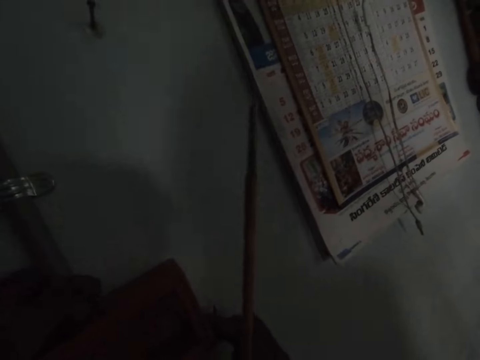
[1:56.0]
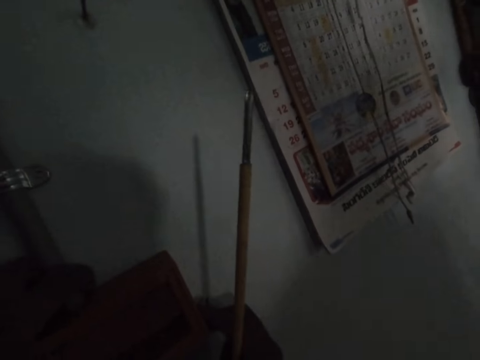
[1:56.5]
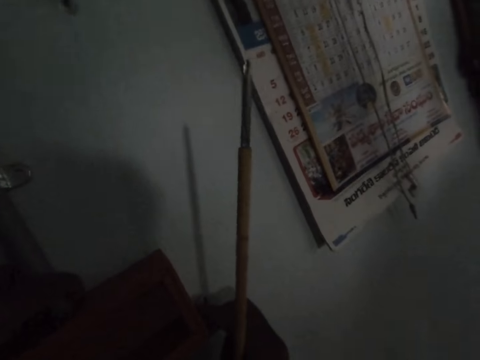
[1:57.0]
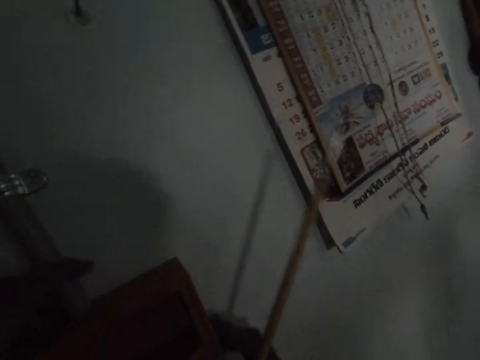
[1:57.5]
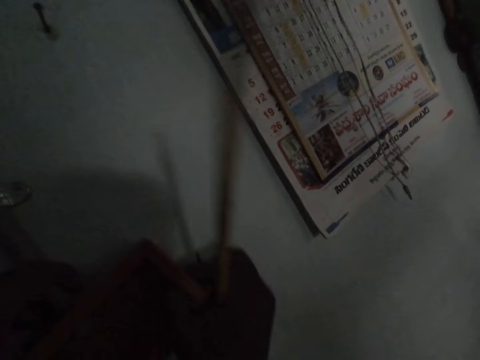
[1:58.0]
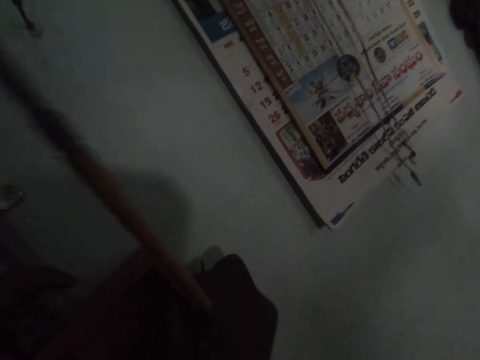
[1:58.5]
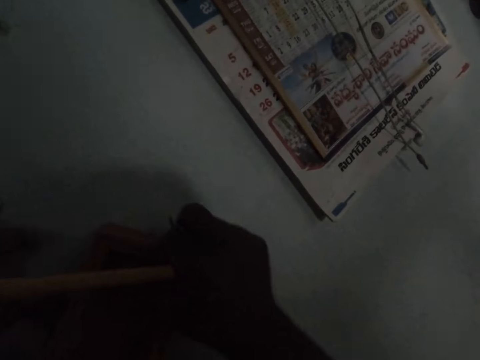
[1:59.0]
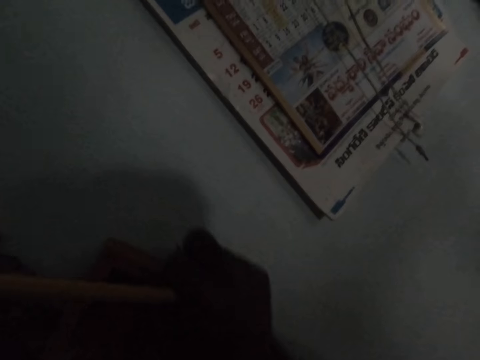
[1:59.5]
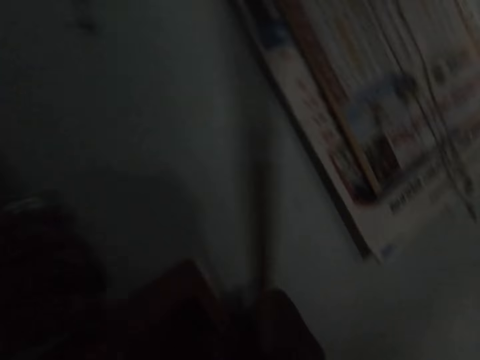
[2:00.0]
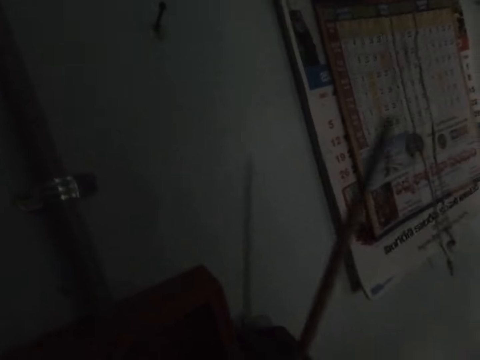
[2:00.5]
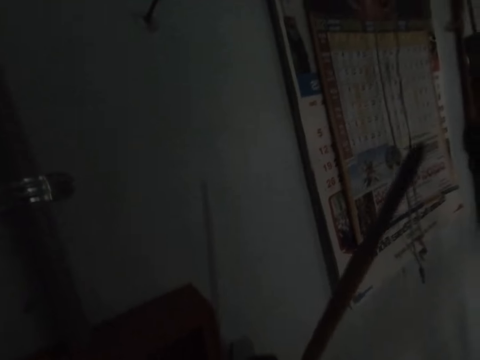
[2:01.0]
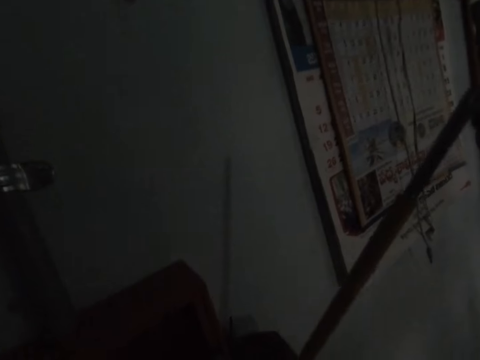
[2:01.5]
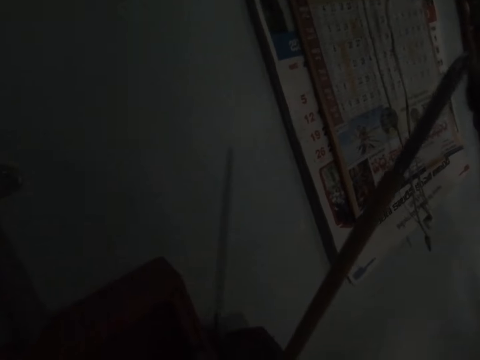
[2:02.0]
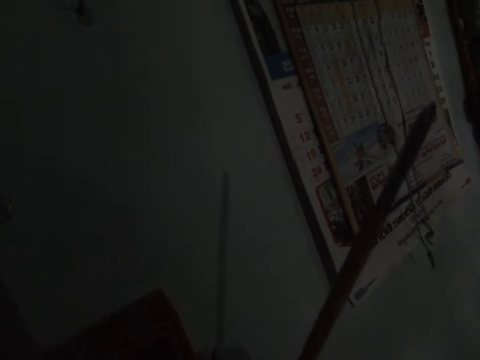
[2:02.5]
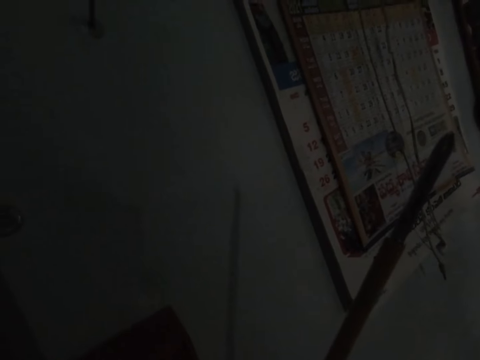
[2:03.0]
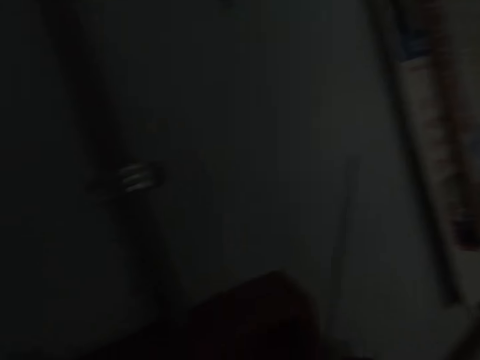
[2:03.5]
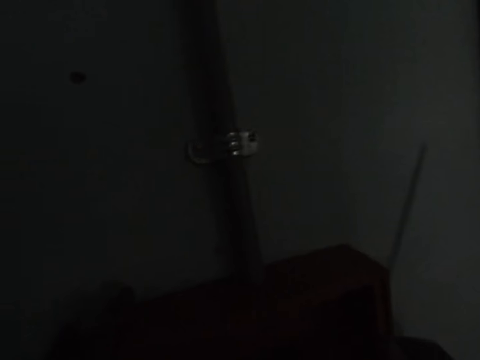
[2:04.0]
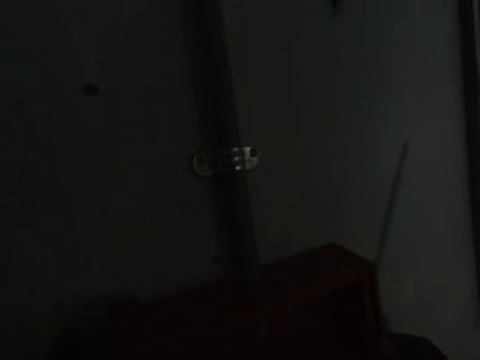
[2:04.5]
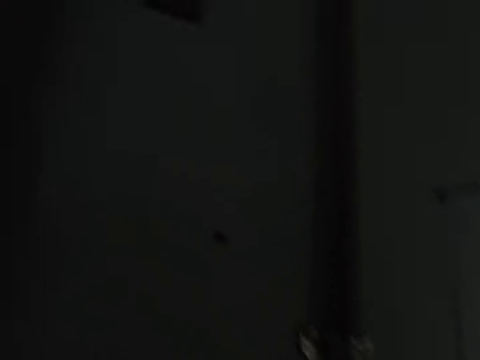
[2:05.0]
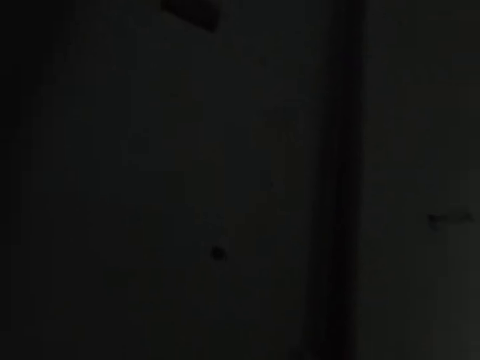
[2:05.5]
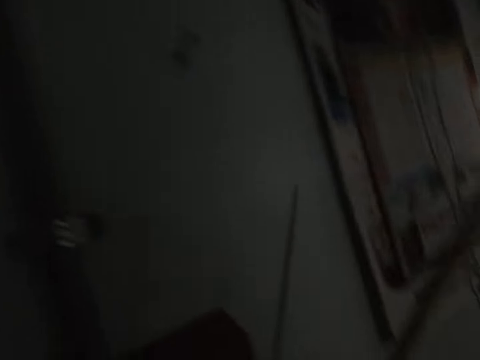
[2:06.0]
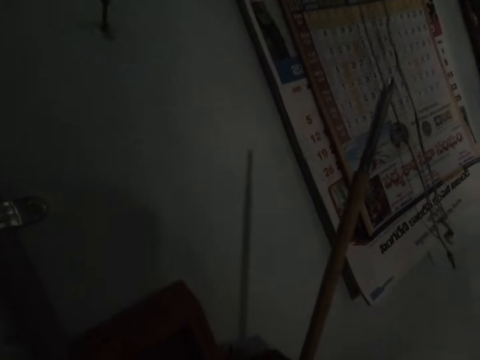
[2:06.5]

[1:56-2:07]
The camera wearer removes the nail from the wall with the hoe.

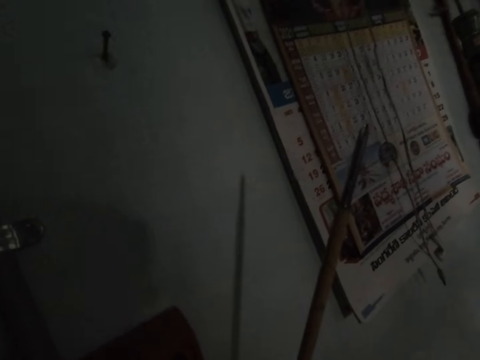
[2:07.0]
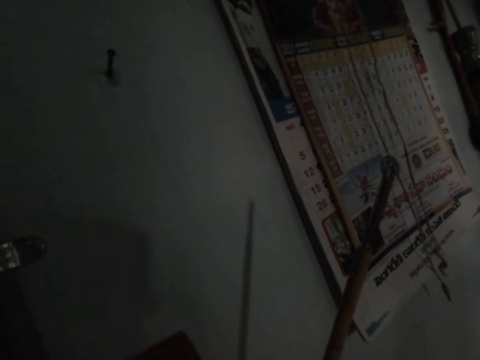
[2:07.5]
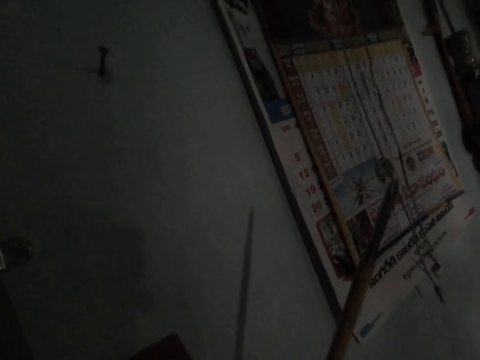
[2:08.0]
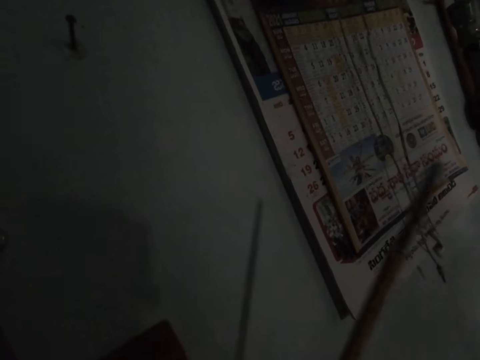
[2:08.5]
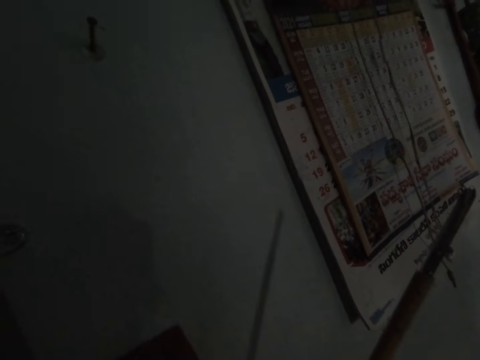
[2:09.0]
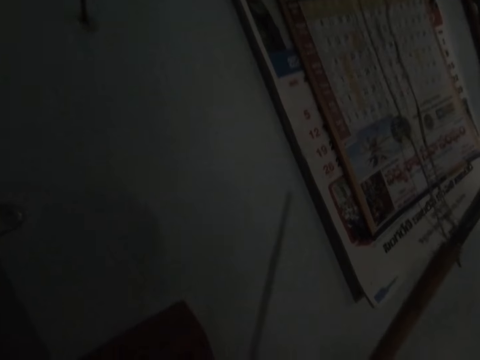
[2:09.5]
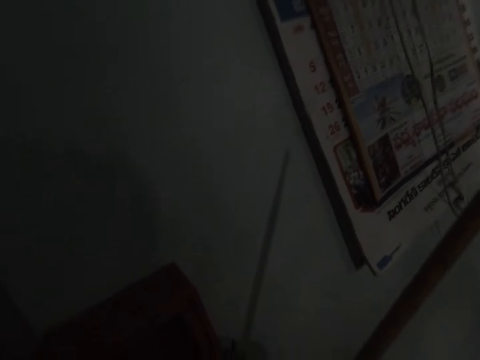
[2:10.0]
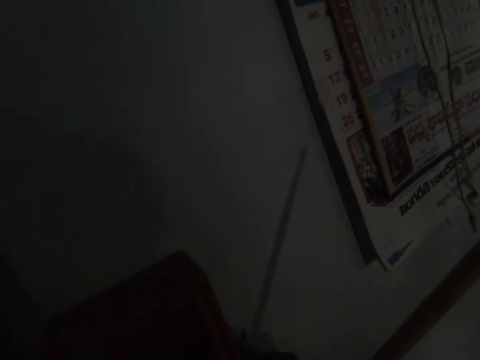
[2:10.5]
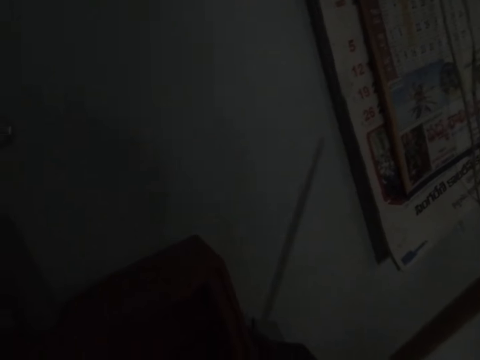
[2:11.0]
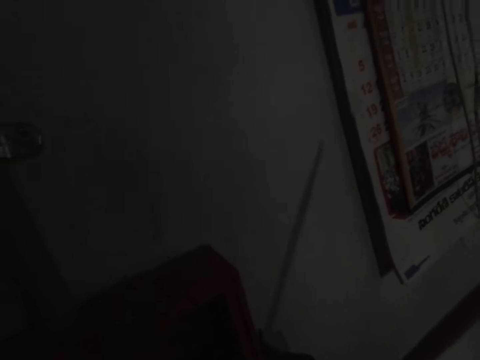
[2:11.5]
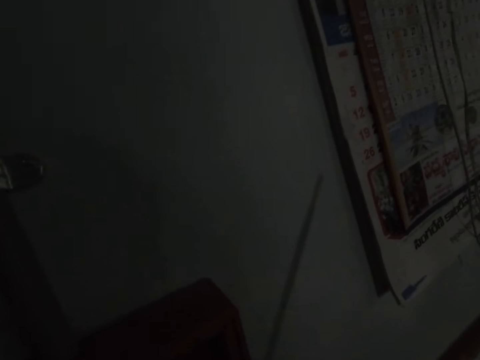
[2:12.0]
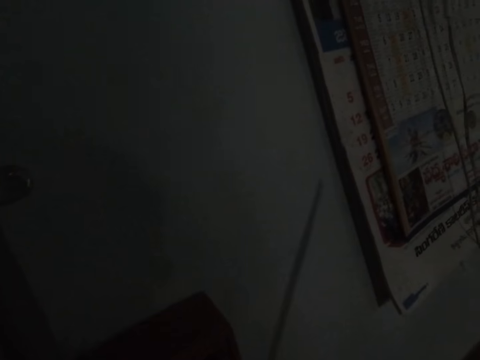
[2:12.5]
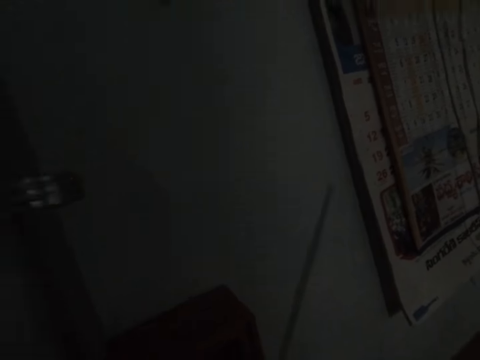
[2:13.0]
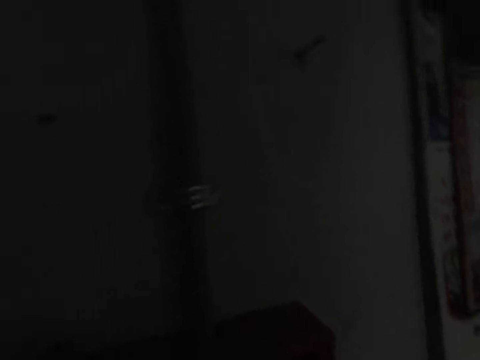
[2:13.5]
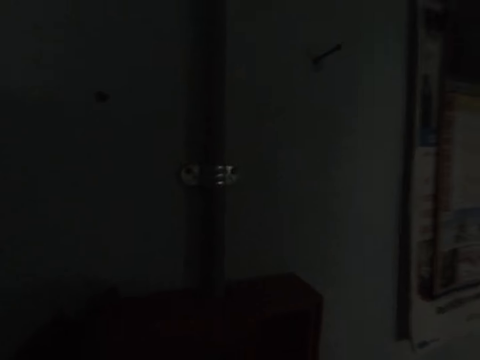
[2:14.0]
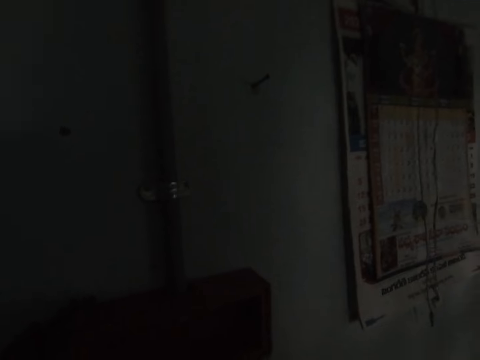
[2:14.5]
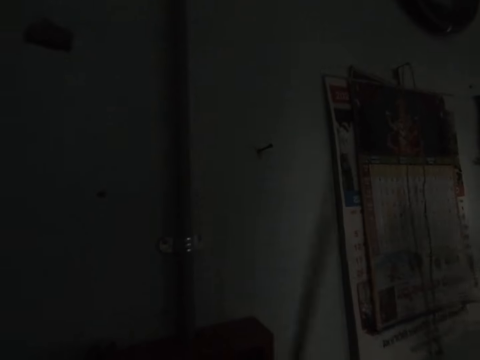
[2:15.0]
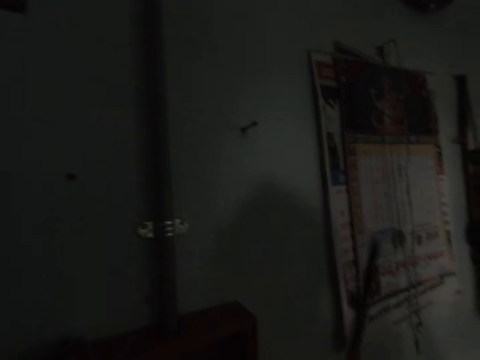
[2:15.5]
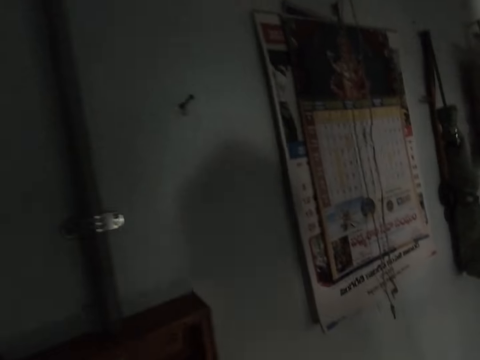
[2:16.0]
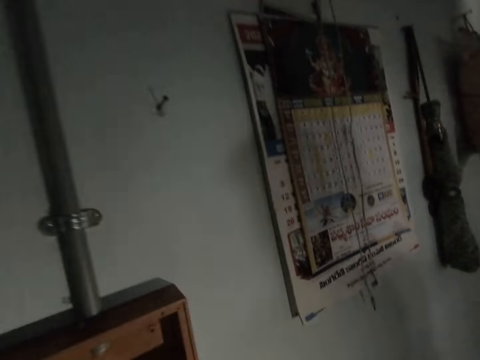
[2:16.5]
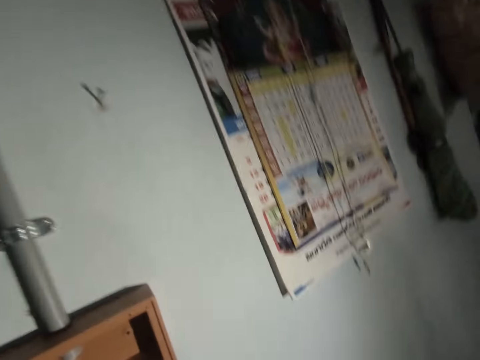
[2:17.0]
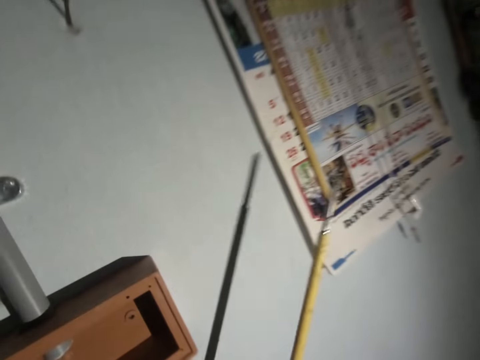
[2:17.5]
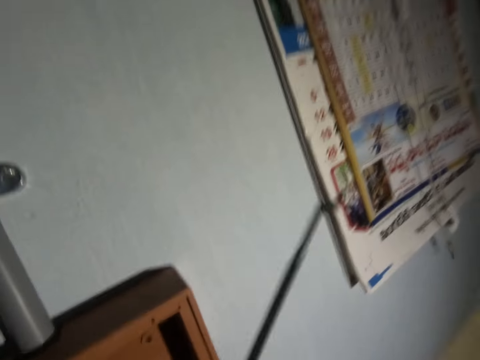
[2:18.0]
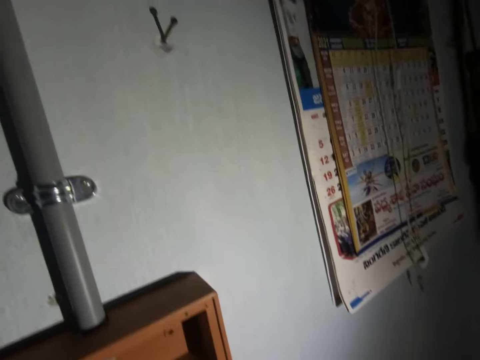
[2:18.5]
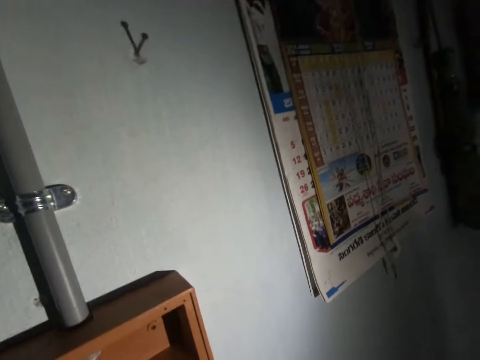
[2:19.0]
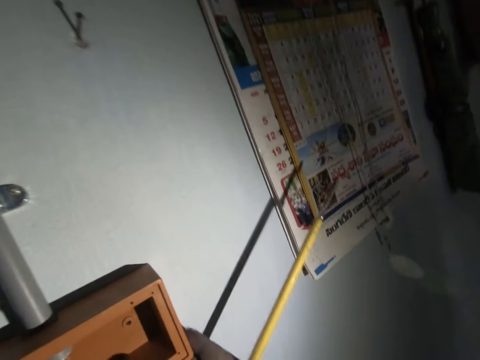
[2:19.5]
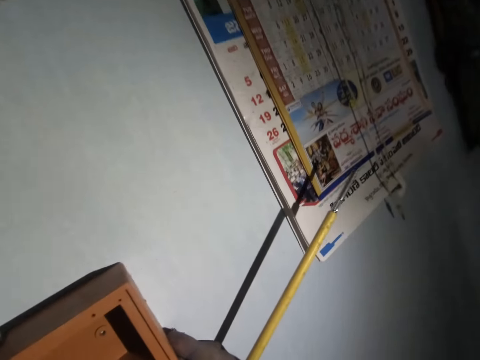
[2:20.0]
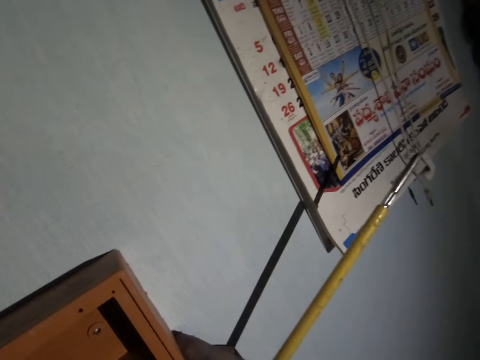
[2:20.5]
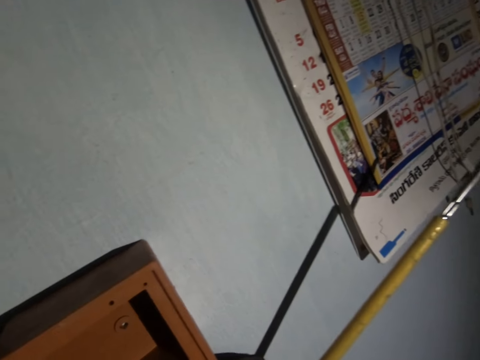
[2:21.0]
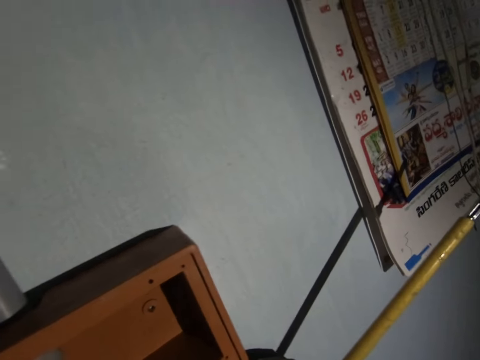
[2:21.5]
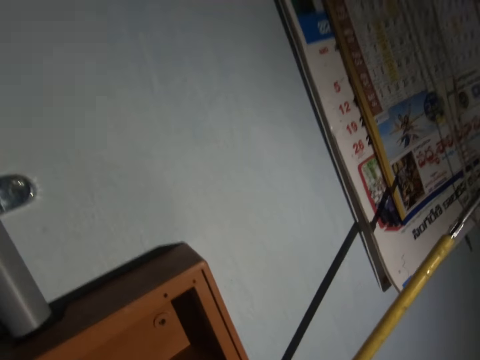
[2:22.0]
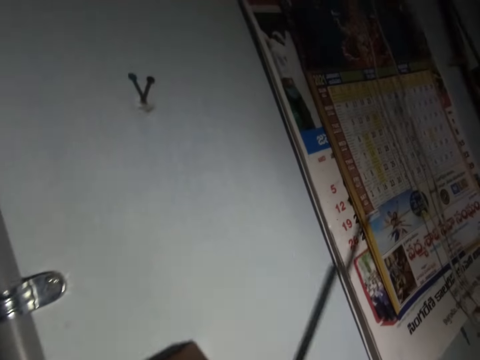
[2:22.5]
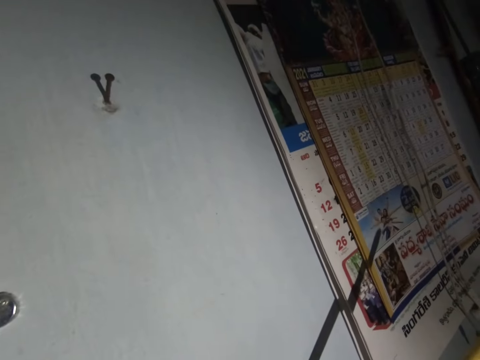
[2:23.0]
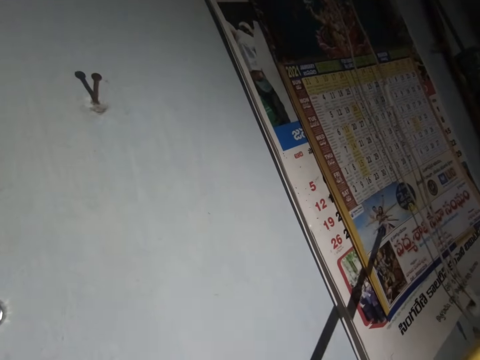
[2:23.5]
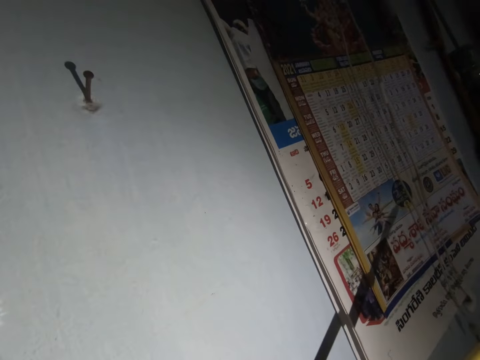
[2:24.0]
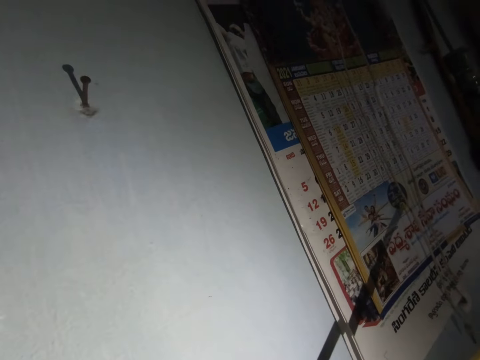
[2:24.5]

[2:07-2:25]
The camera wearer converses. They converse repeatedly.
